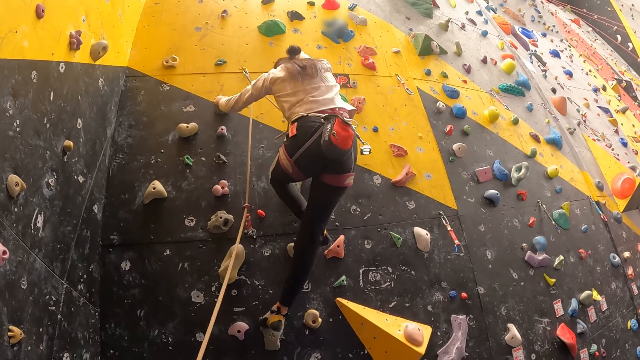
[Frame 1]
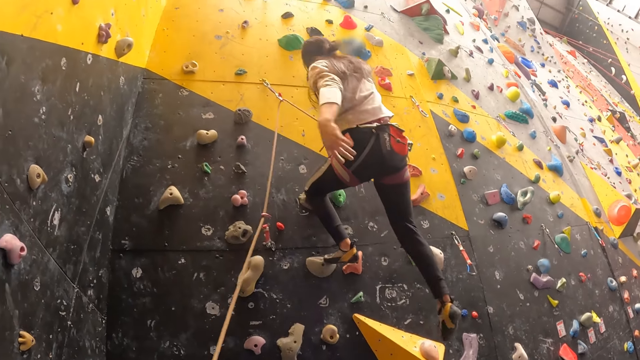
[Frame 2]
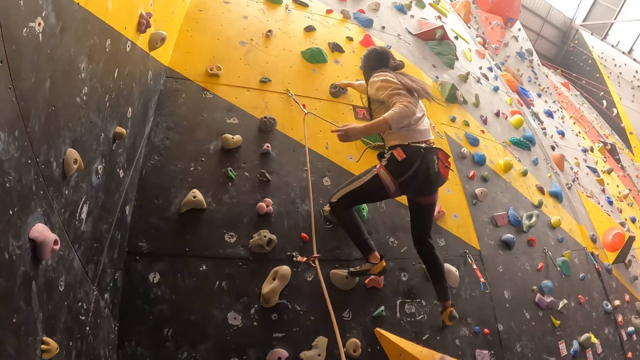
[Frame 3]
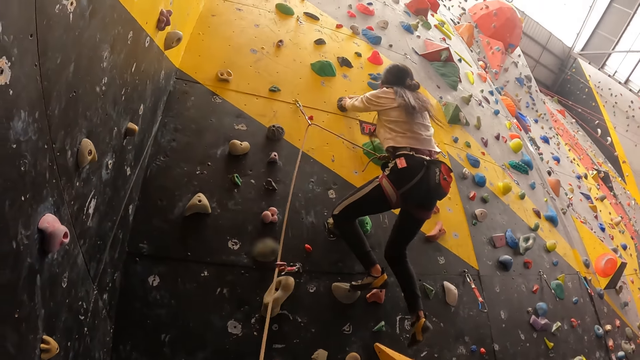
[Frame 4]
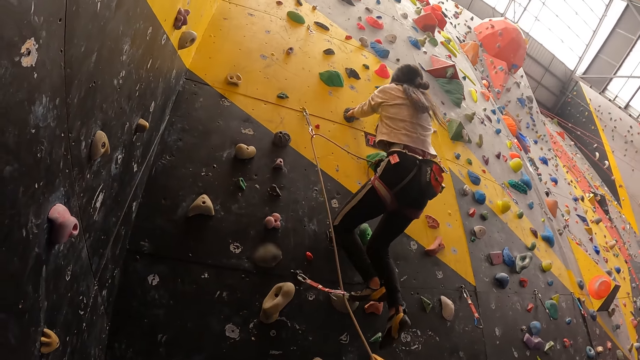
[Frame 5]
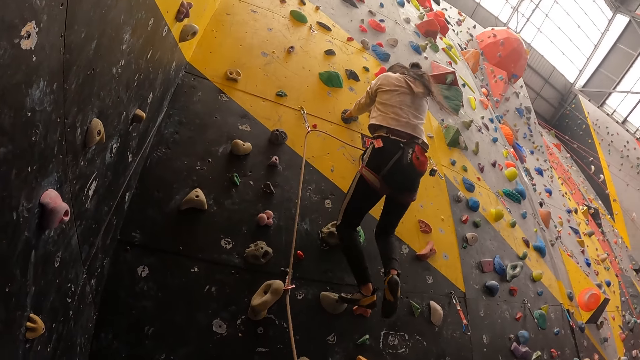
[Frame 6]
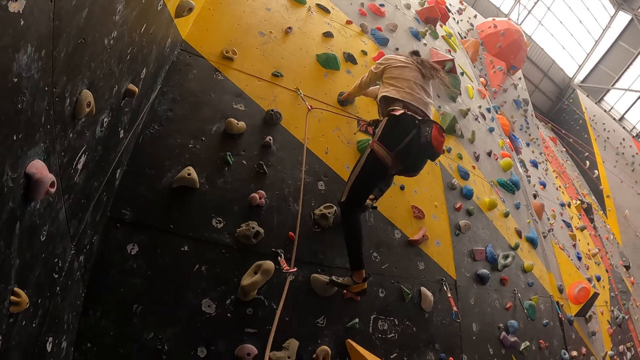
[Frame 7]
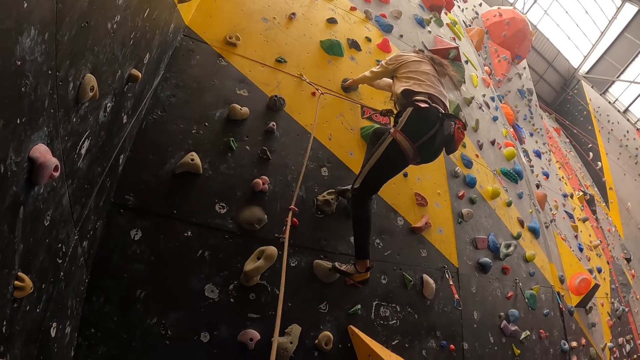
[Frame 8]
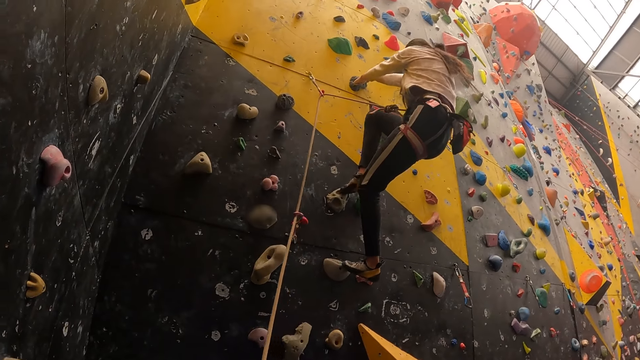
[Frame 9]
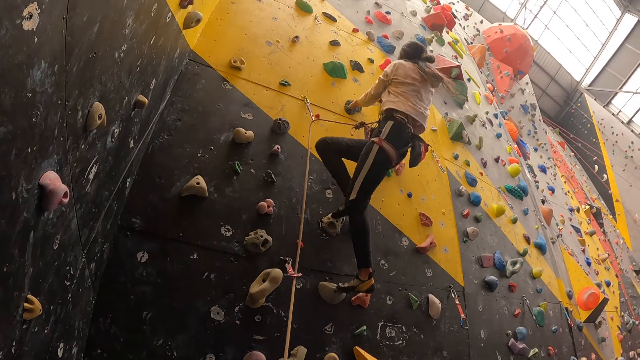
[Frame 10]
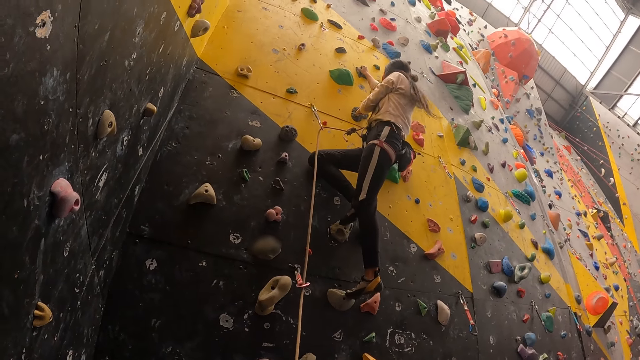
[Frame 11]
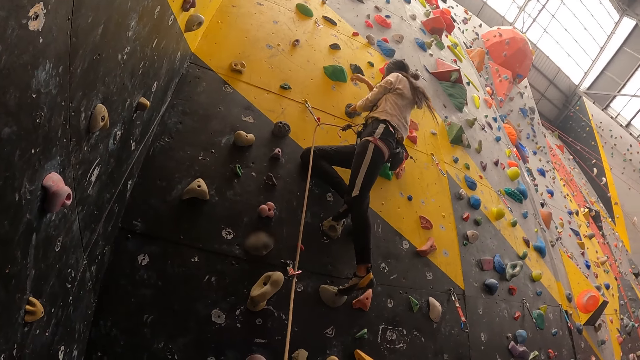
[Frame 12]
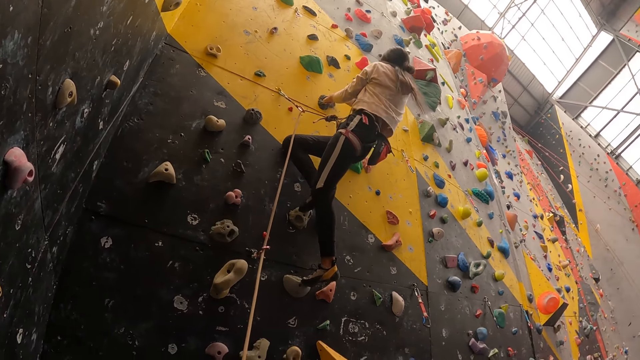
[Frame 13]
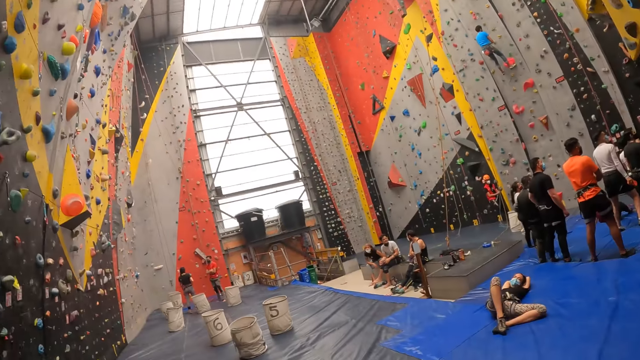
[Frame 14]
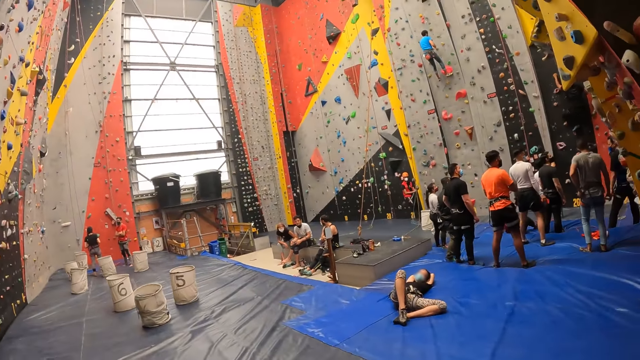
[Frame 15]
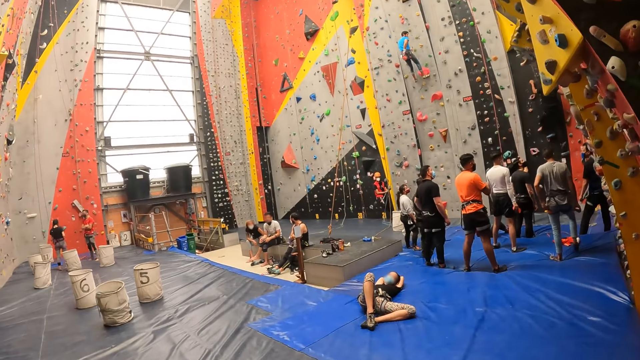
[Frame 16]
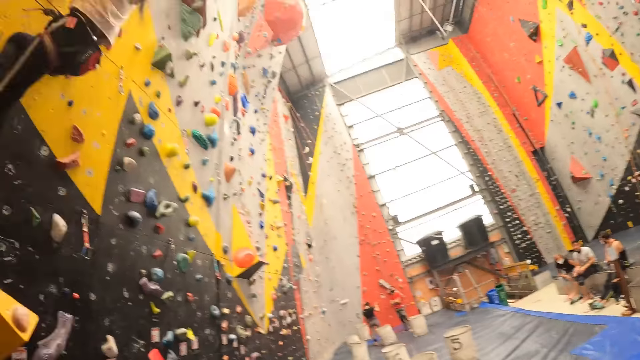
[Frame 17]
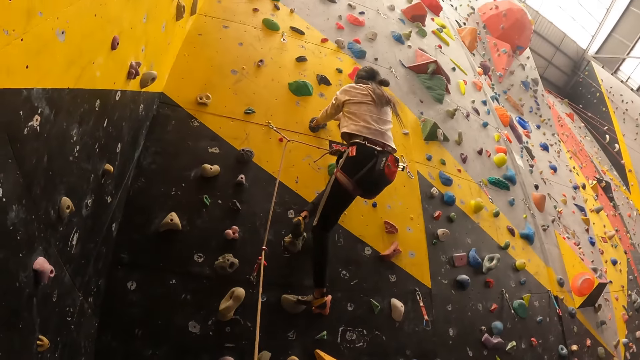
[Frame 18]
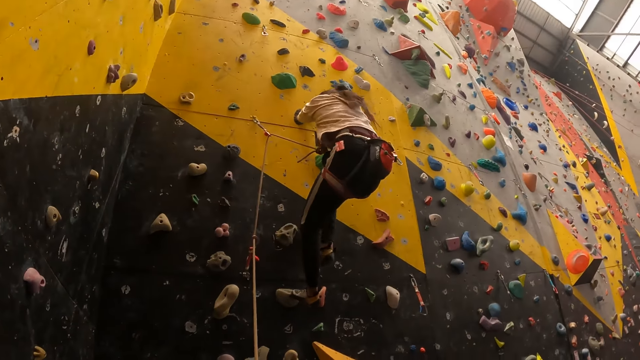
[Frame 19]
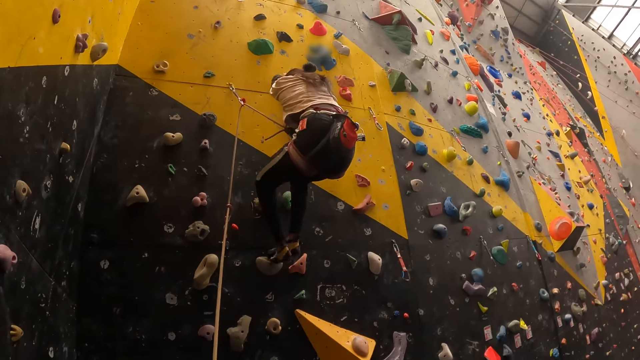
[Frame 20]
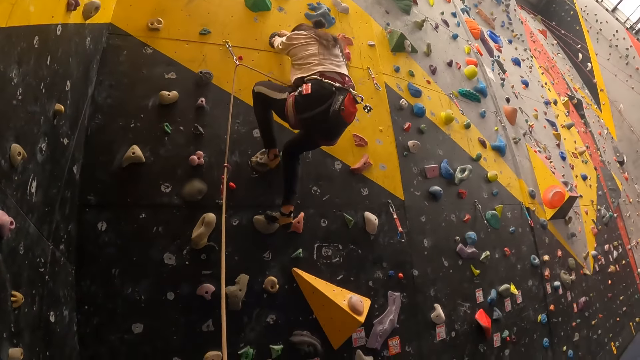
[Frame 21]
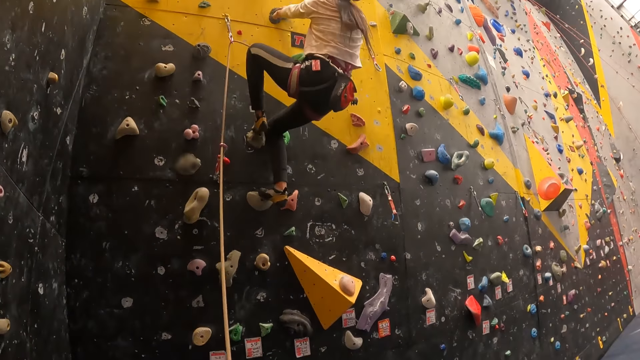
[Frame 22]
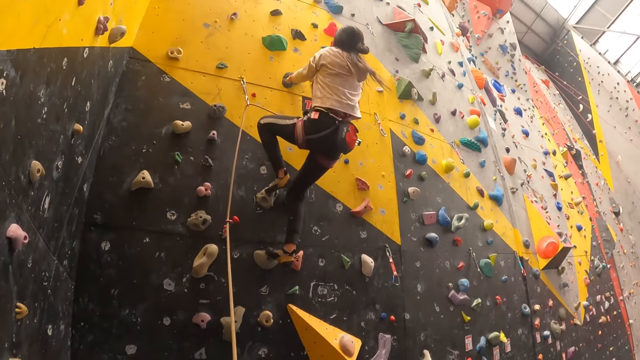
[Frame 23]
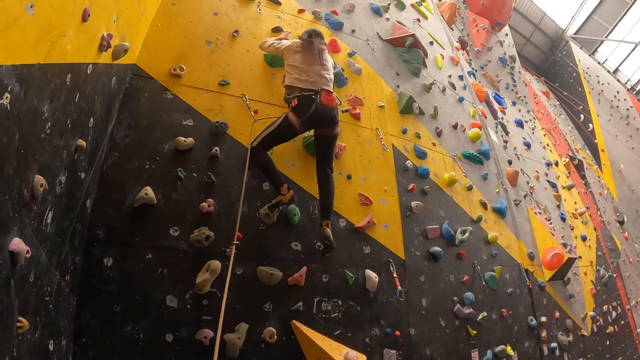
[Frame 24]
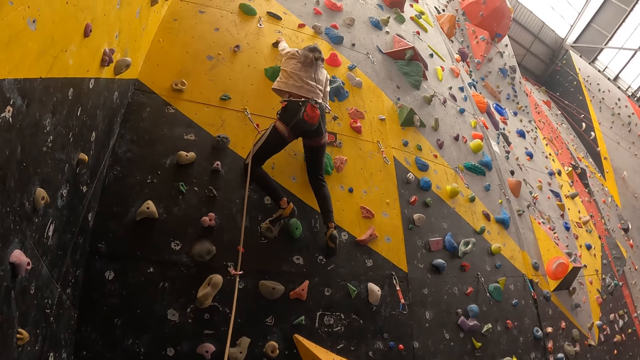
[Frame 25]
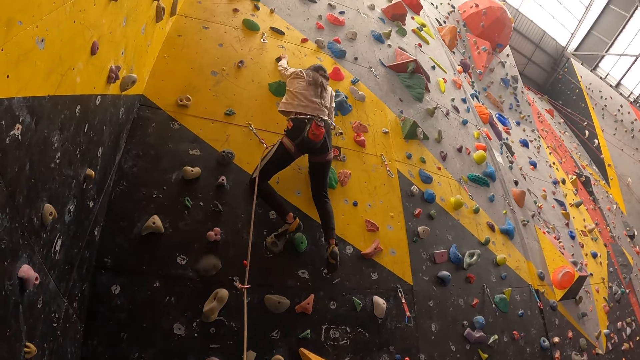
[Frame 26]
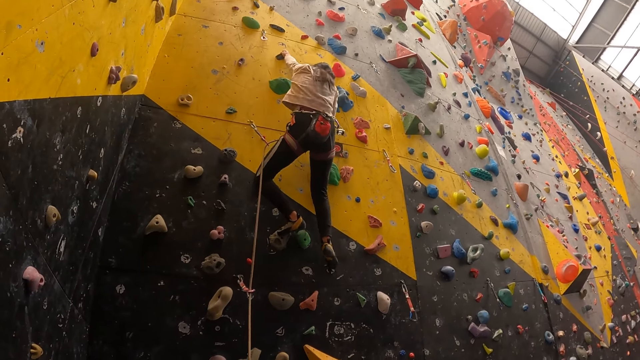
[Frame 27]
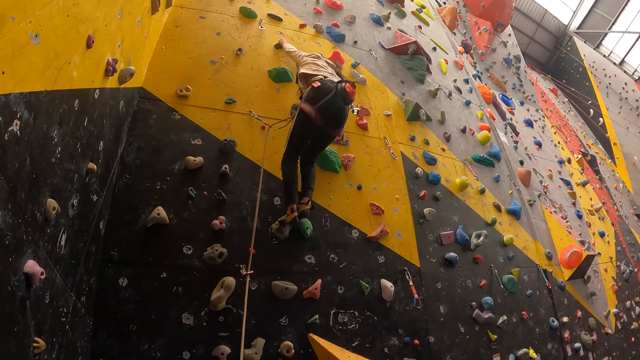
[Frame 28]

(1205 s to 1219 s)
The camera wearer looks around the rock climbing gym. The lady climbs on the wall.

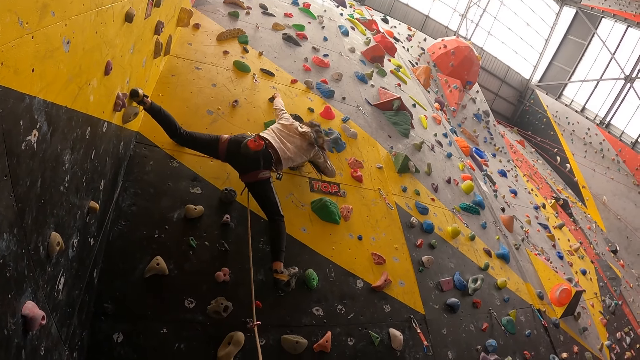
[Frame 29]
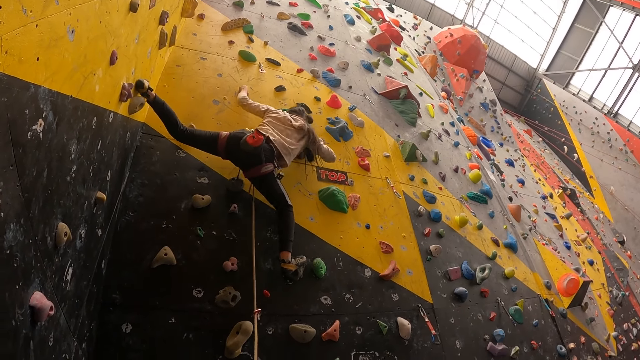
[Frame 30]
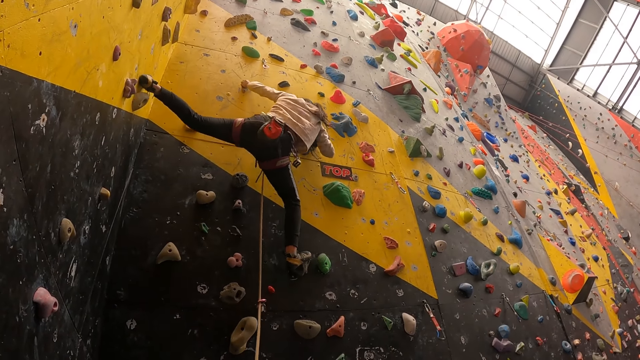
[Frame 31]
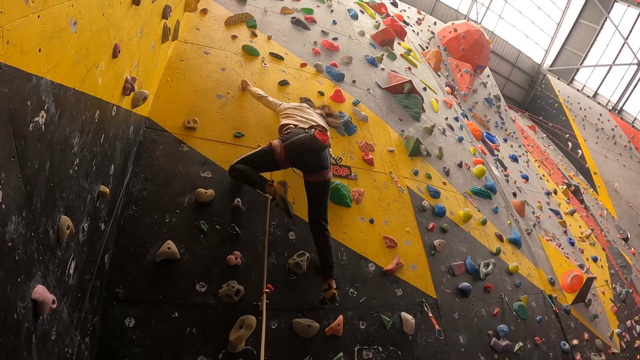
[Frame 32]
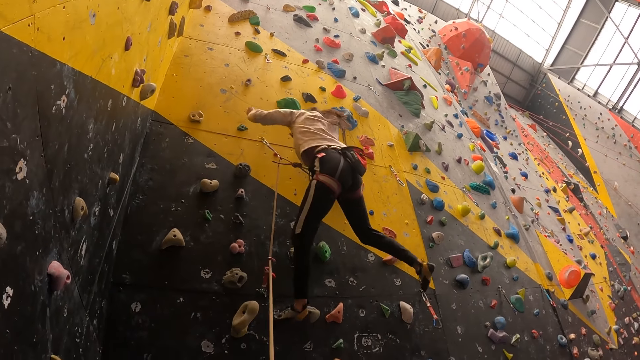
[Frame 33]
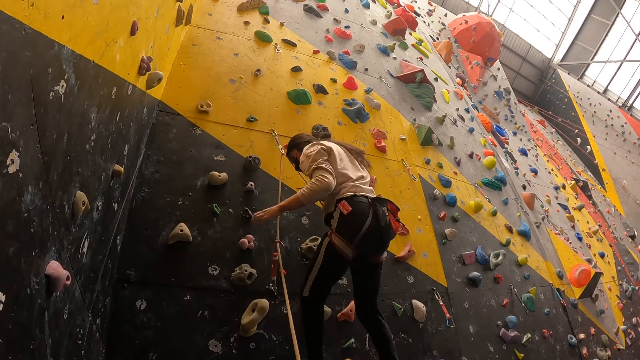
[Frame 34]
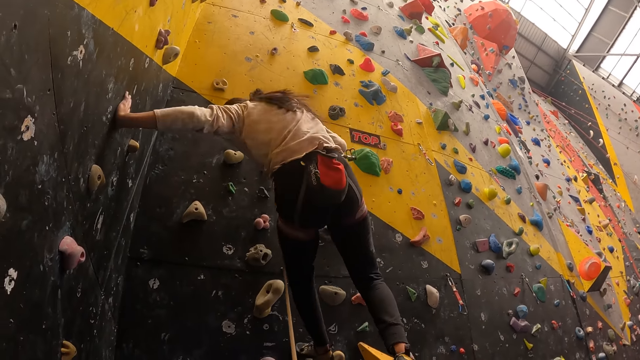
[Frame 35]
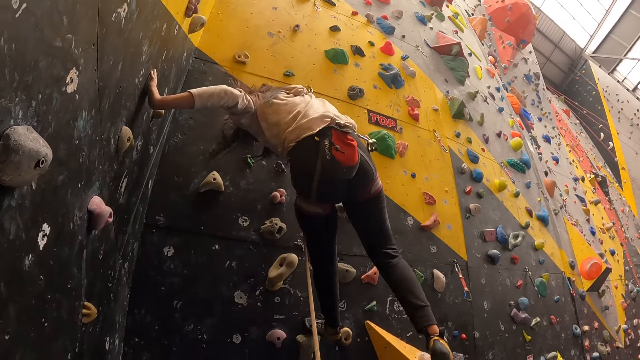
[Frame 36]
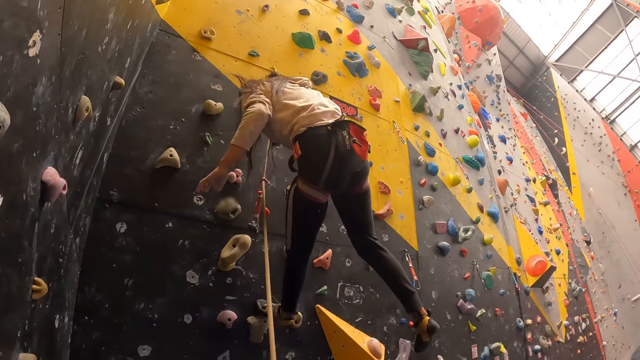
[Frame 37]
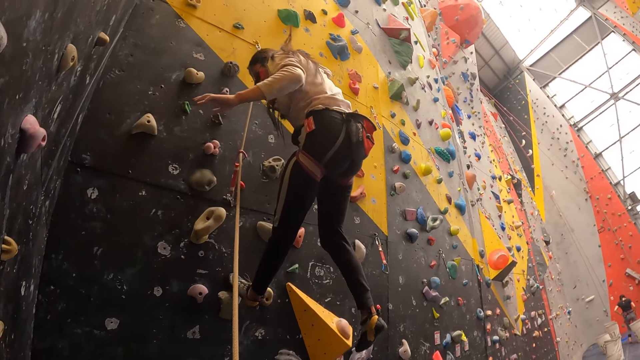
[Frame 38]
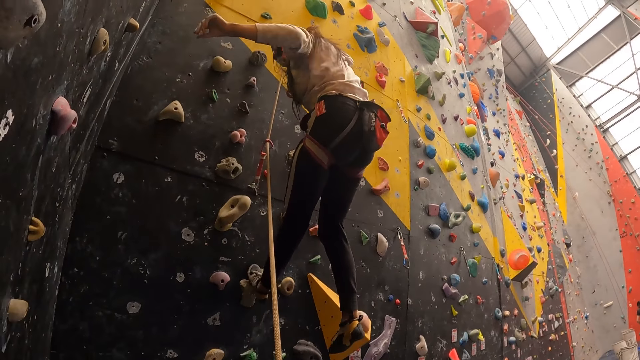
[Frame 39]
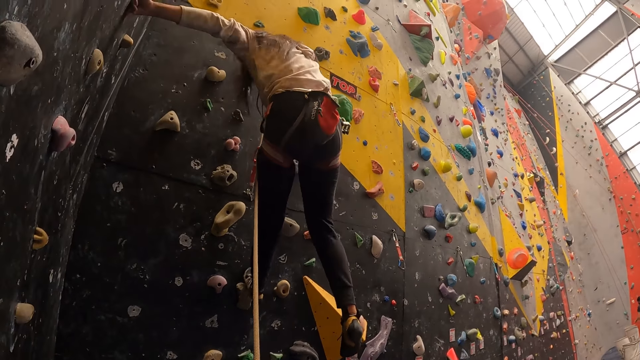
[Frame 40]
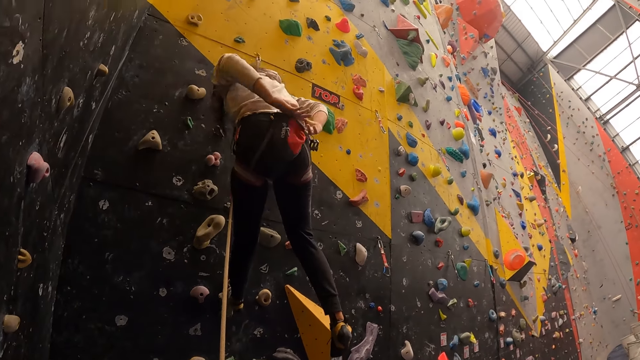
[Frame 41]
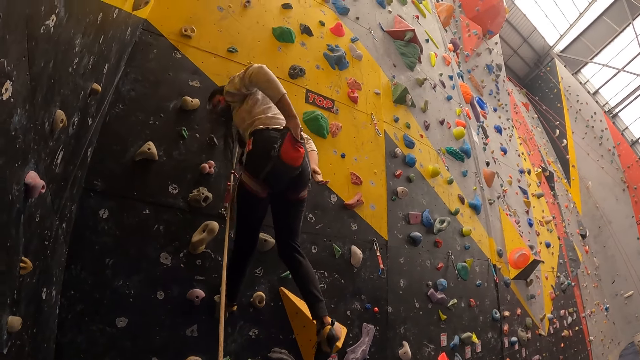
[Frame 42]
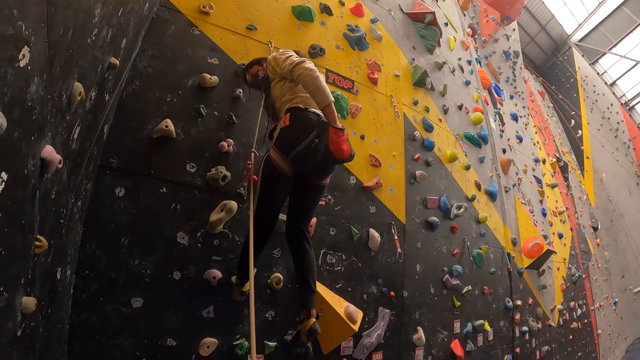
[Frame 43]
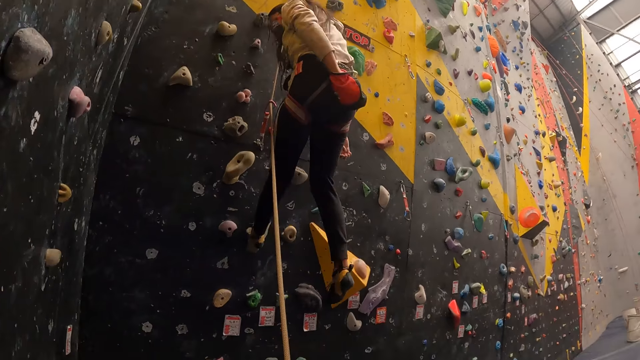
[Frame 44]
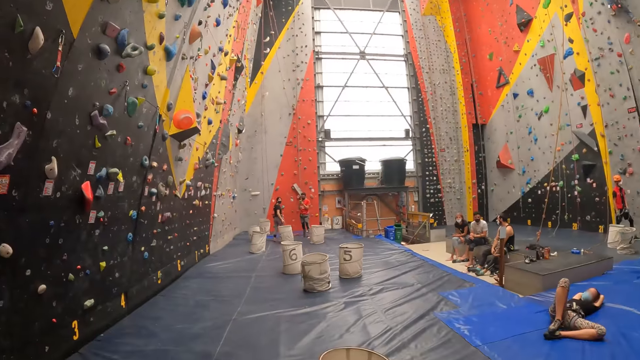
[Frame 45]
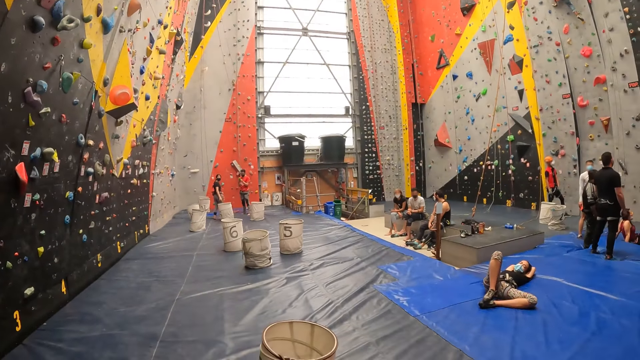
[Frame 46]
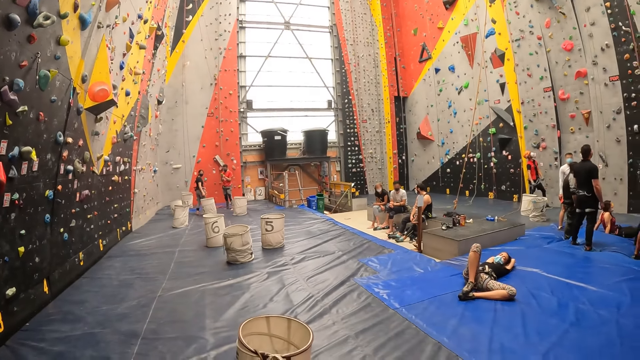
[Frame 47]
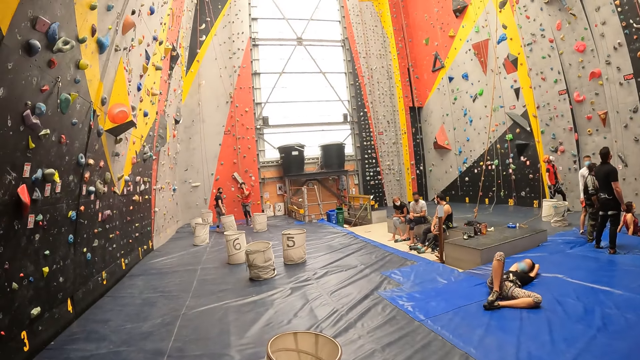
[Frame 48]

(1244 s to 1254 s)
The lady falls off the wall and puts her left hand in the bag. The camera wearer looks around the rock climbing gym.
